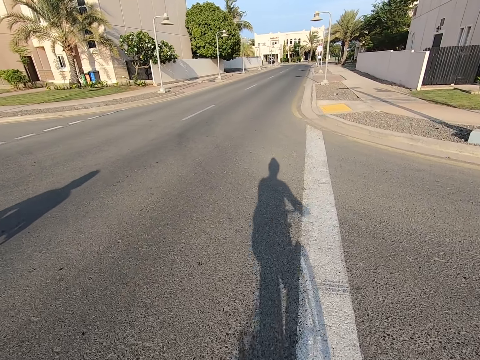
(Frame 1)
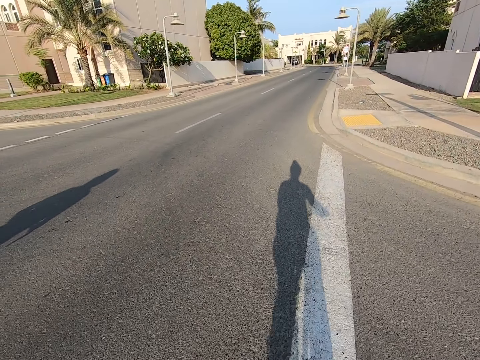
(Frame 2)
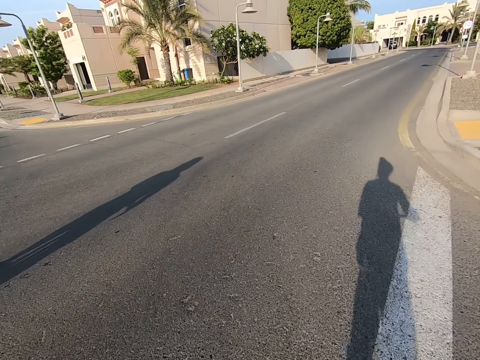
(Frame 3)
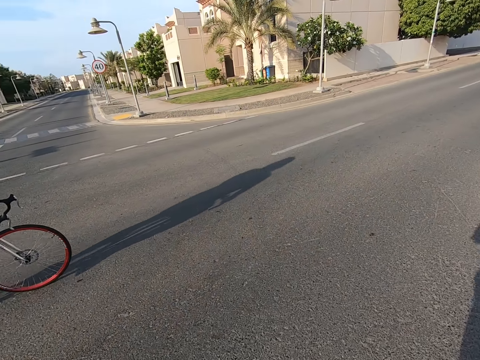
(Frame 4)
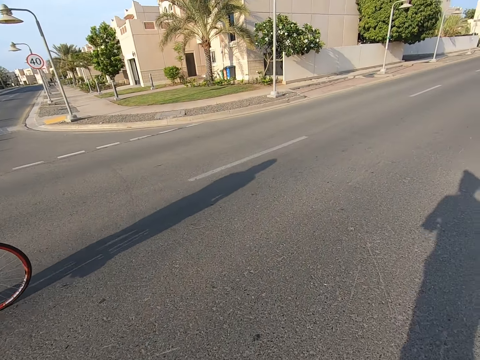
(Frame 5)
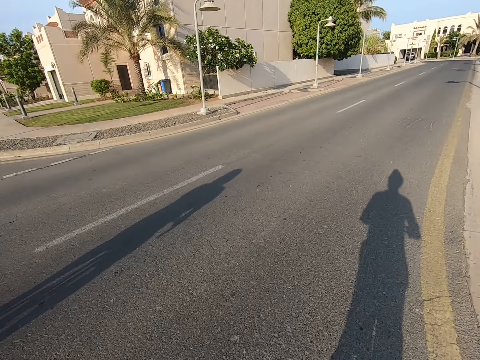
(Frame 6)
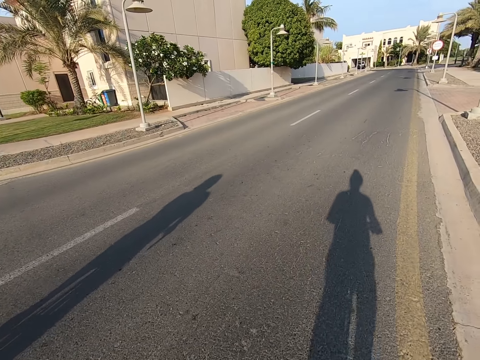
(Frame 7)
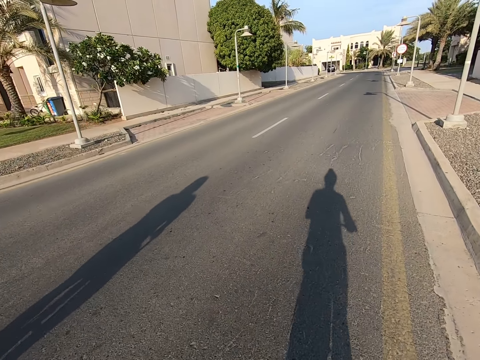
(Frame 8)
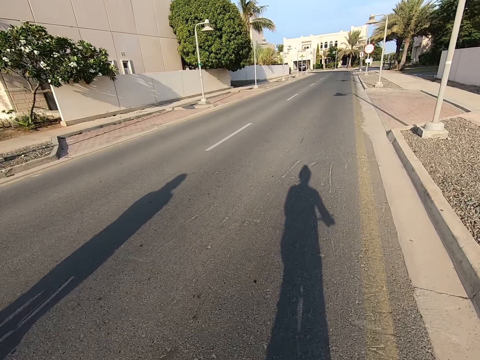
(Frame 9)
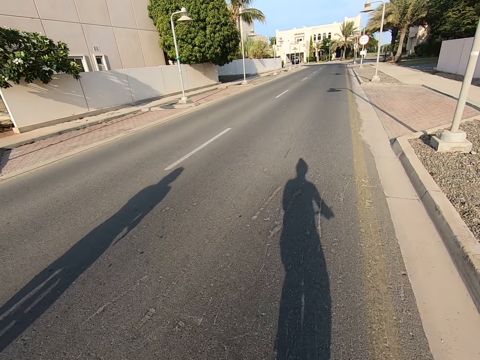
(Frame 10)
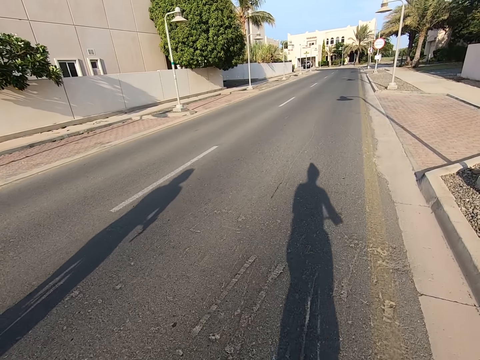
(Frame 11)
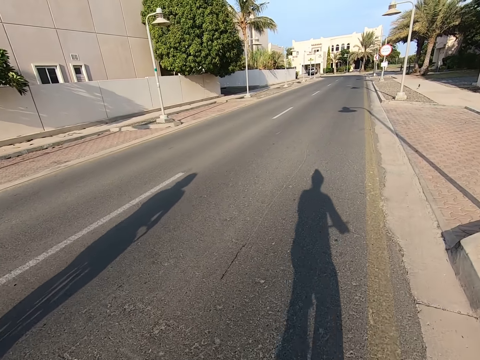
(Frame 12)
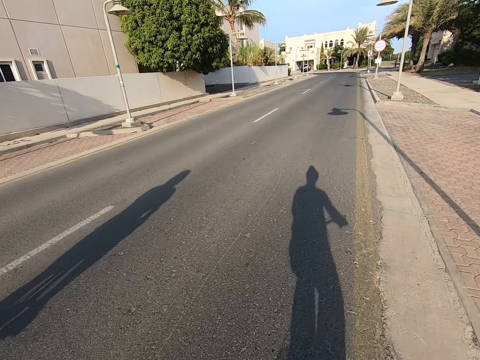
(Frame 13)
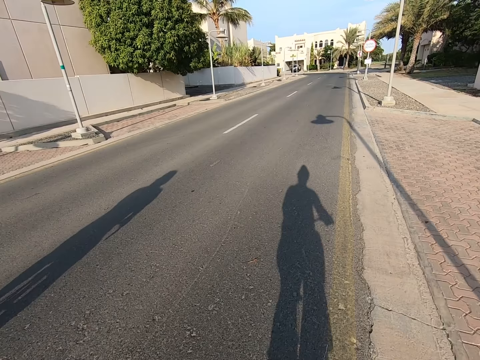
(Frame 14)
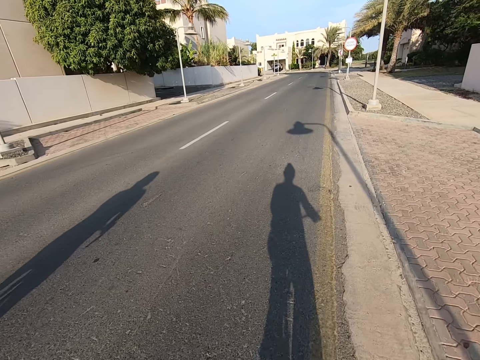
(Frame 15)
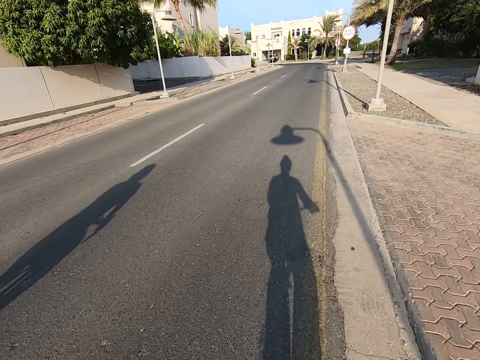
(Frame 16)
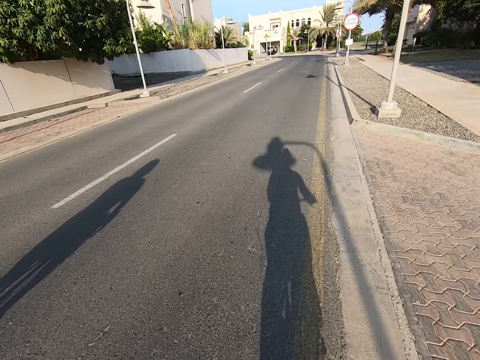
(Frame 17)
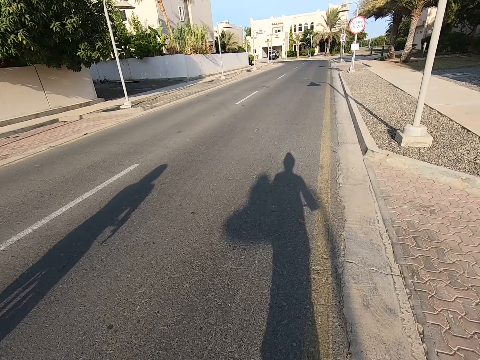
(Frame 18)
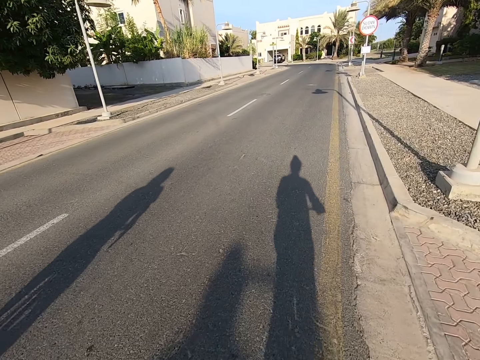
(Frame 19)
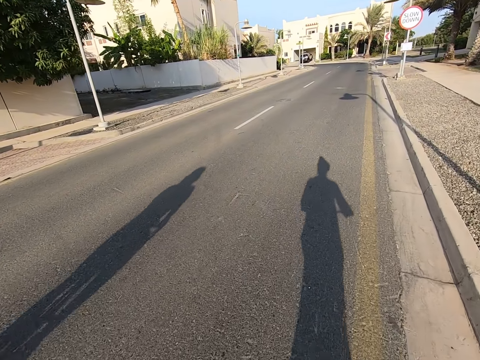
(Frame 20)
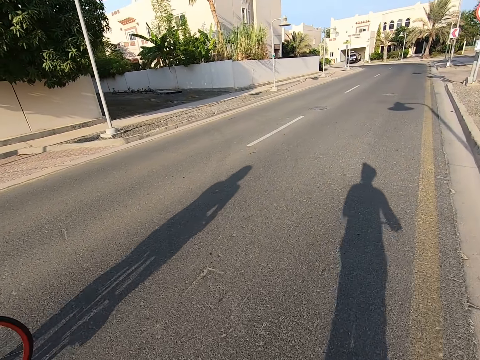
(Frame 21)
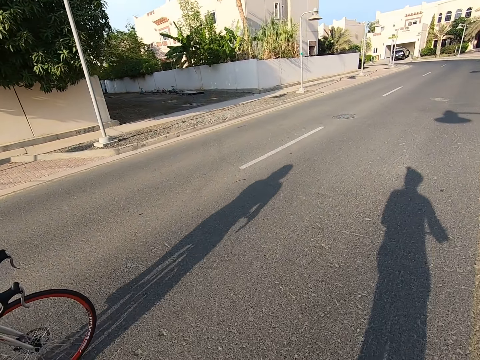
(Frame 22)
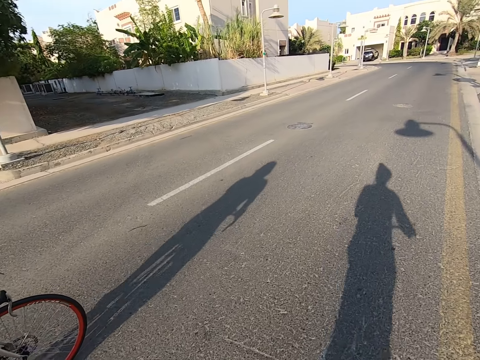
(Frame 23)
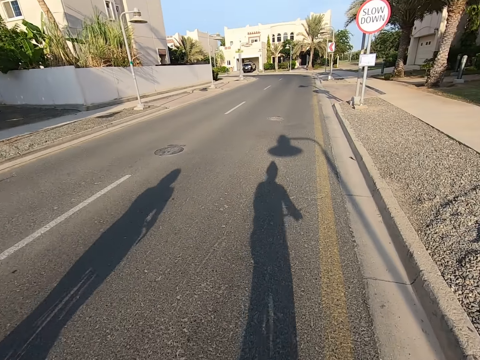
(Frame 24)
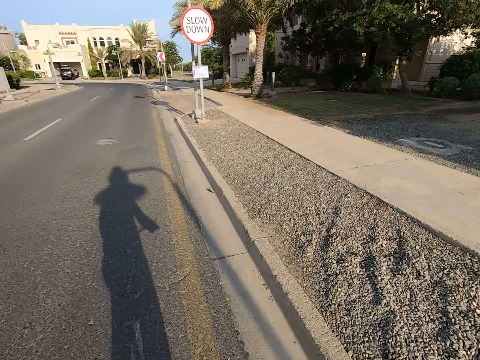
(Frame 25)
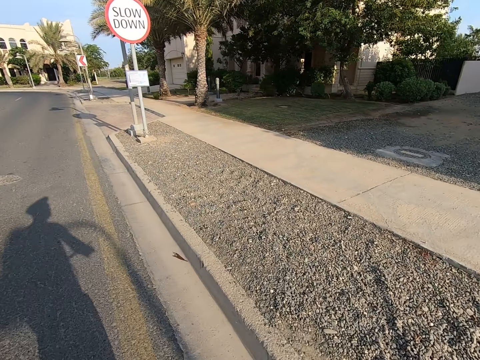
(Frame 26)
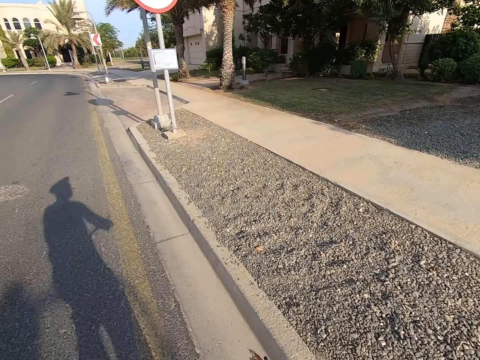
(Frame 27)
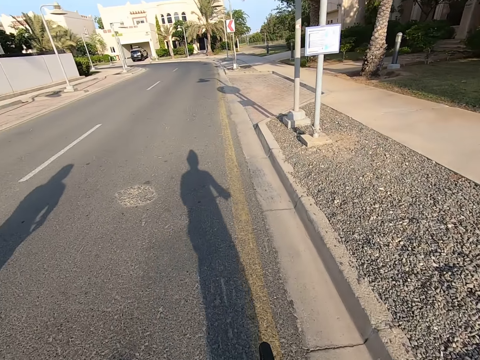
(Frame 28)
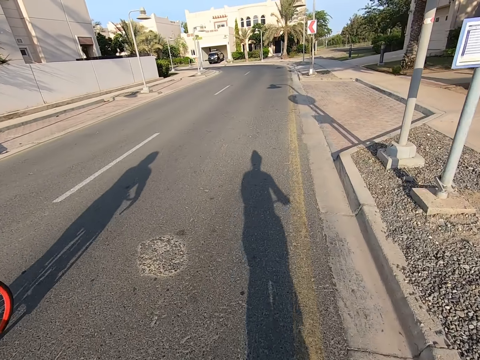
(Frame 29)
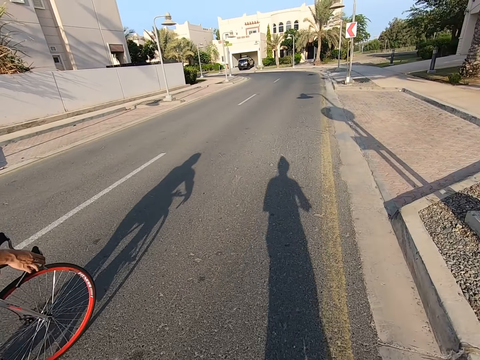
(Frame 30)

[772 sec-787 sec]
The camera wearer rides a bicycle on the road. A man rides a bicycle on the road. The camera wearer rides a bicycle on the road.

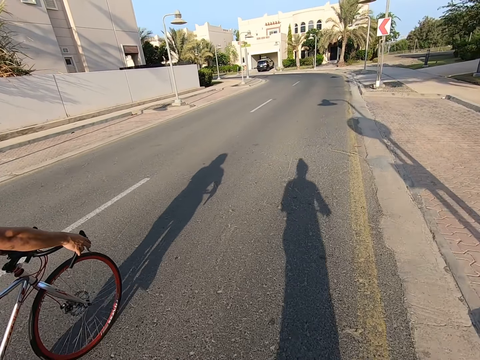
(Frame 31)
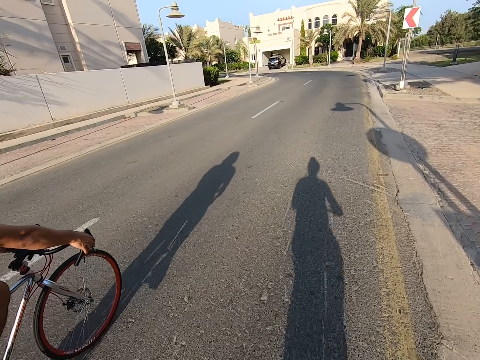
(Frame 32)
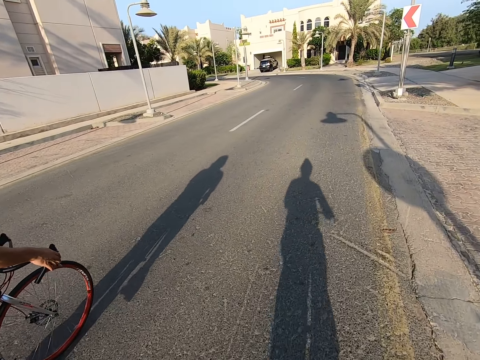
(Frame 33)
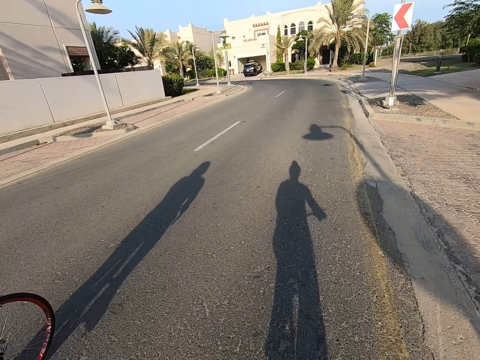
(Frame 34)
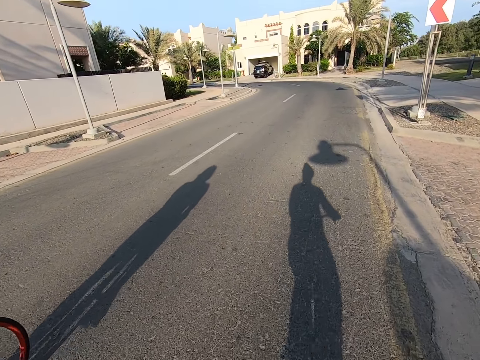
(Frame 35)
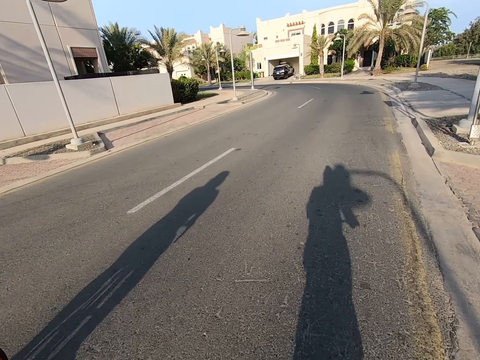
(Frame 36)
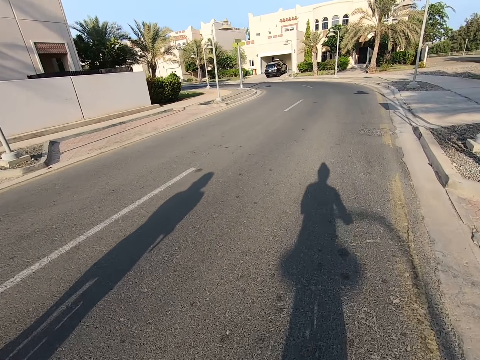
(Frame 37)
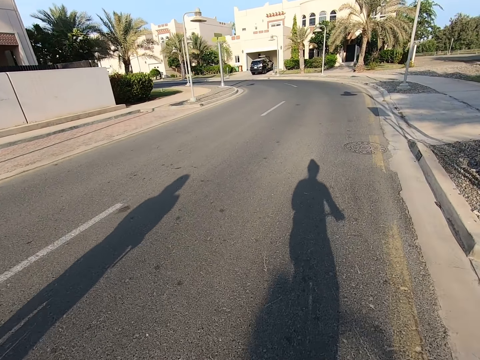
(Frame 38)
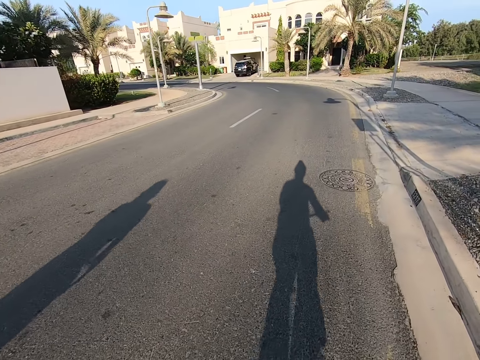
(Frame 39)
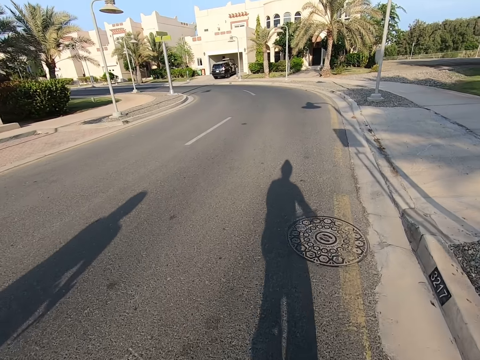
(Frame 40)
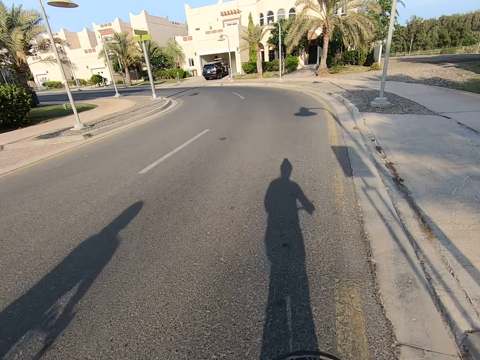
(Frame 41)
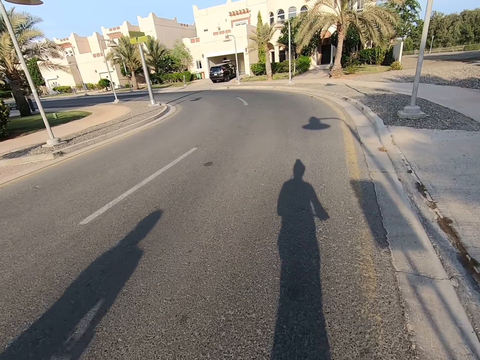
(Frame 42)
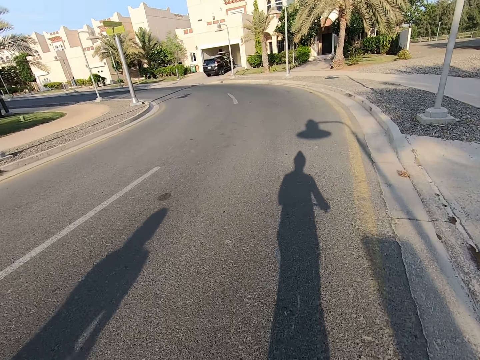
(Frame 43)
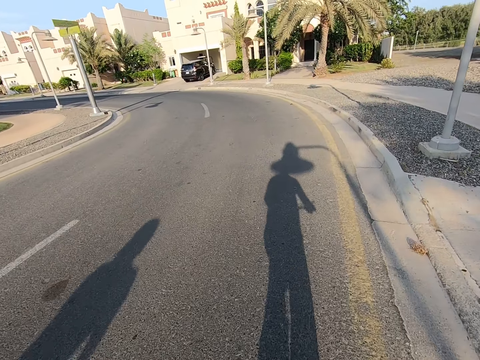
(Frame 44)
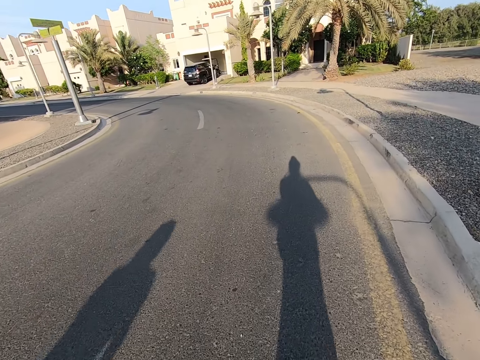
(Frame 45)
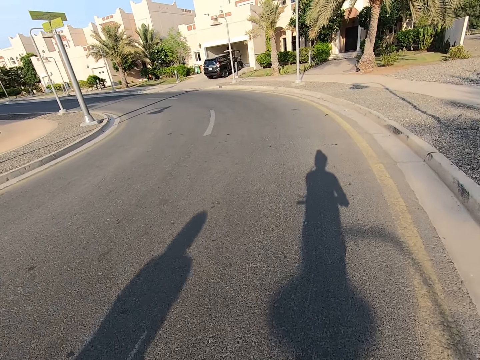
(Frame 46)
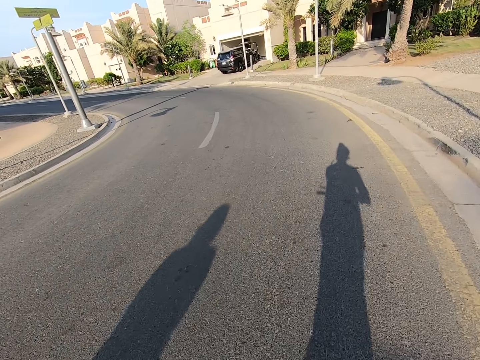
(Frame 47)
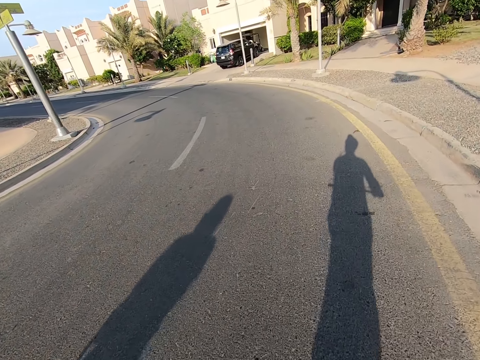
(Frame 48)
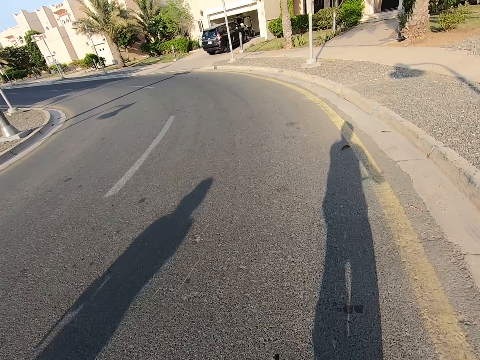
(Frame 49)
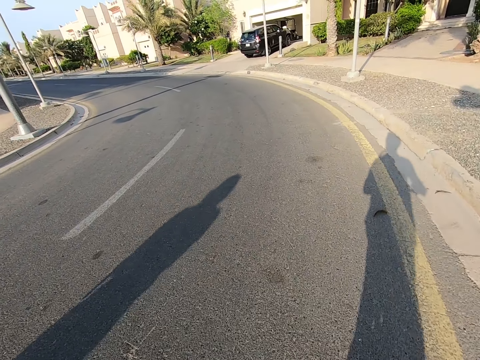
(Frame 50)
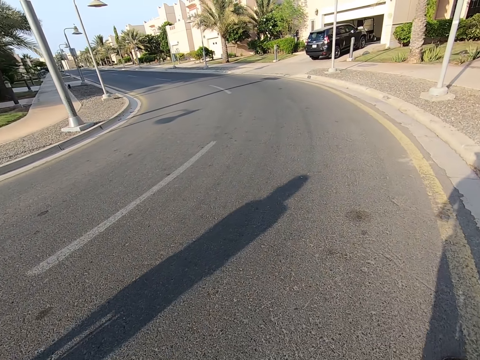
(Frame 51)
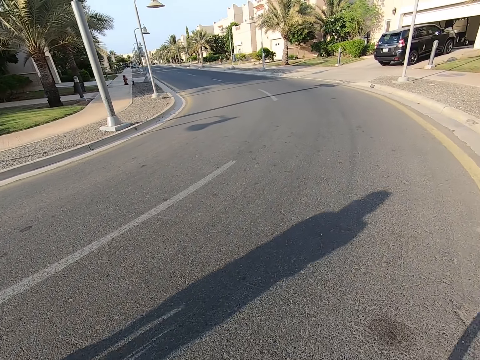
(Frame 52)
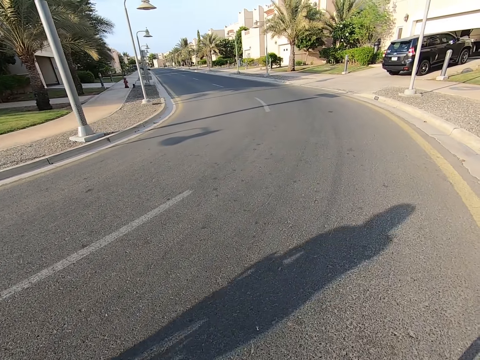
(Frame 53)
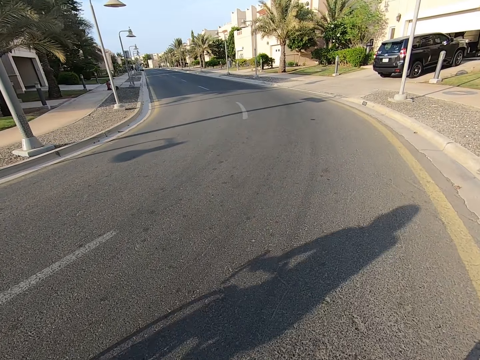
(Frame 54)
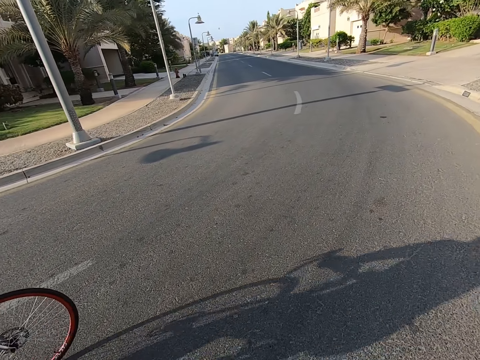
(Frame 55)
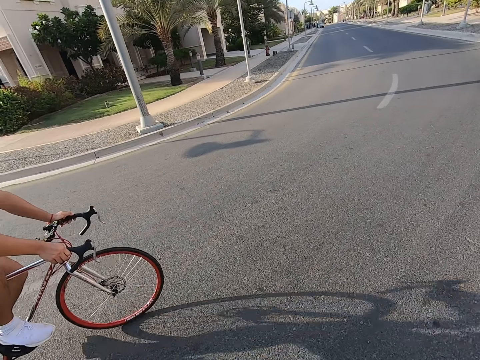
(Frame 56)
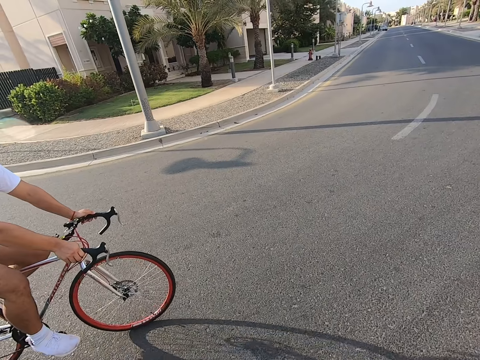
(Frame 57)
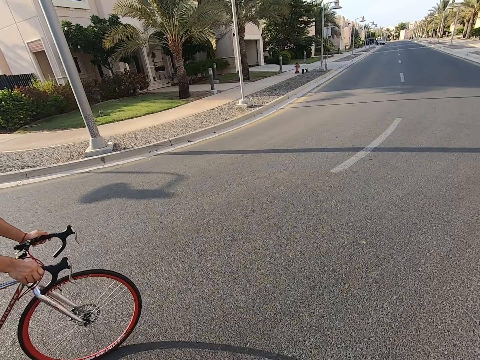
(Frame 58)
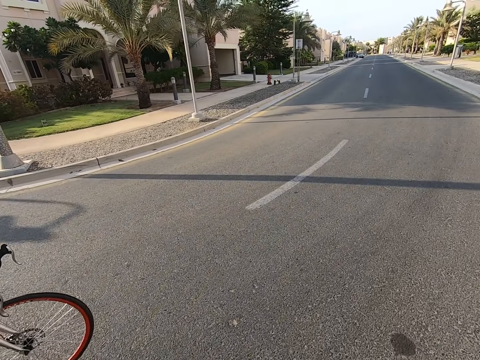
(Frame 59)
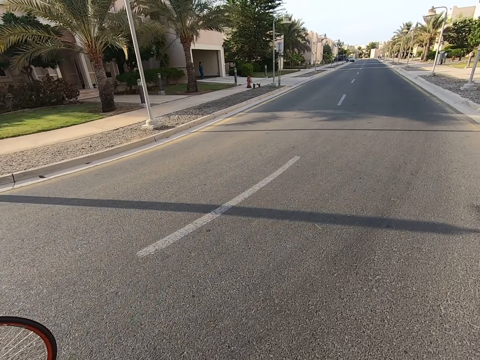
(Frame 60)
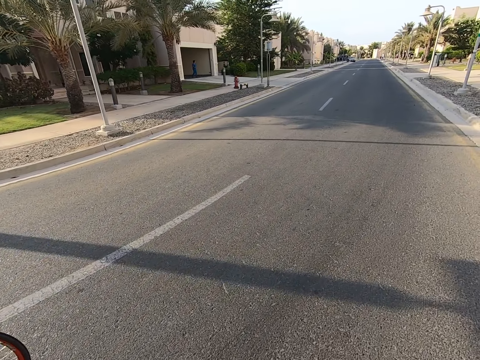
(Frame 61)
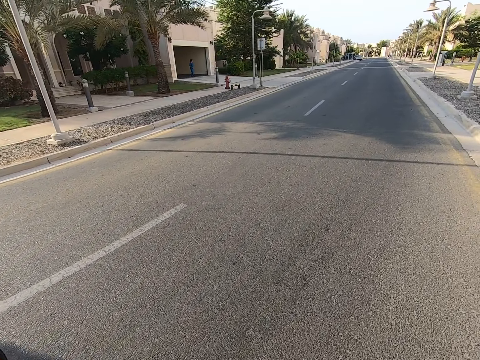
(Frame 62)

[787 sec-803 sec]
A man rides a bicycle on the road. The camera wearer rides a bicycle on the road. The man rides a bicycle on the road.
